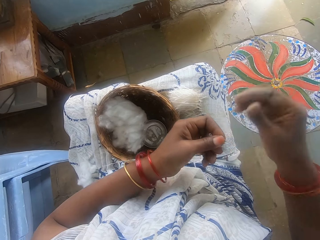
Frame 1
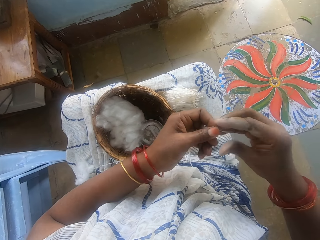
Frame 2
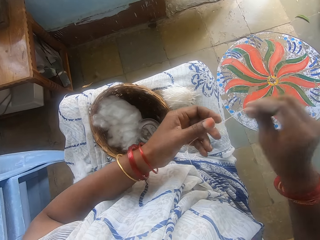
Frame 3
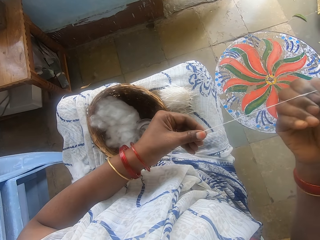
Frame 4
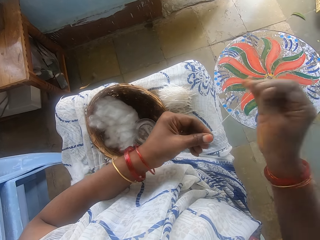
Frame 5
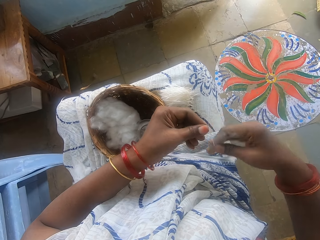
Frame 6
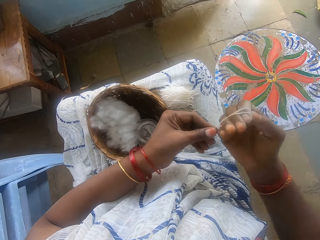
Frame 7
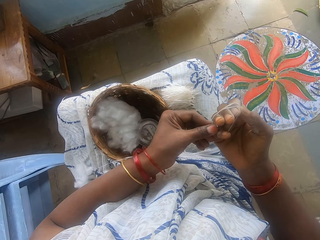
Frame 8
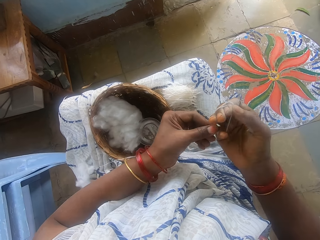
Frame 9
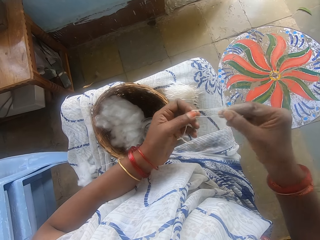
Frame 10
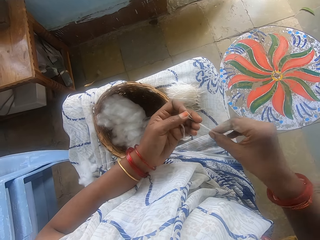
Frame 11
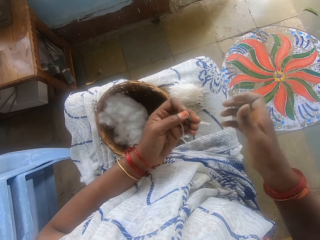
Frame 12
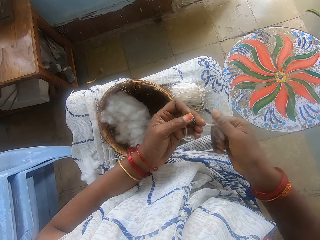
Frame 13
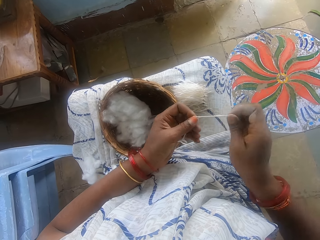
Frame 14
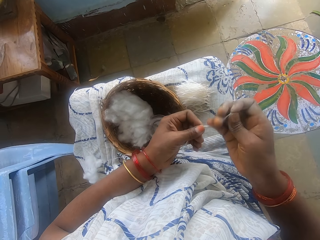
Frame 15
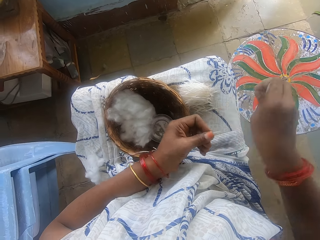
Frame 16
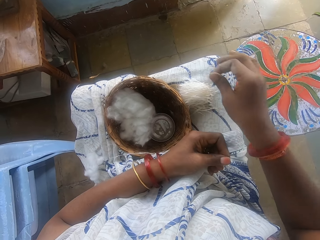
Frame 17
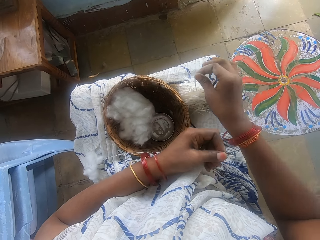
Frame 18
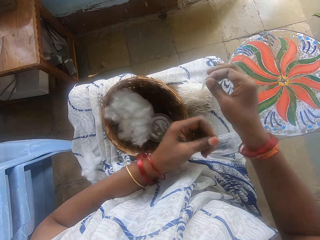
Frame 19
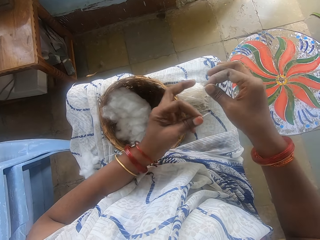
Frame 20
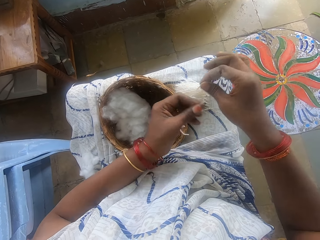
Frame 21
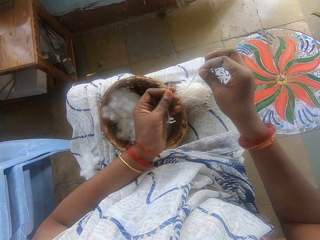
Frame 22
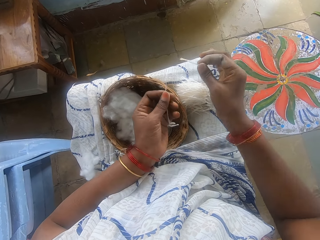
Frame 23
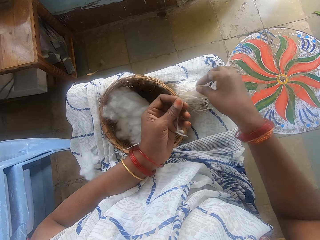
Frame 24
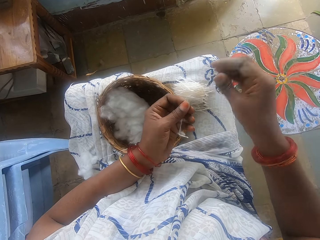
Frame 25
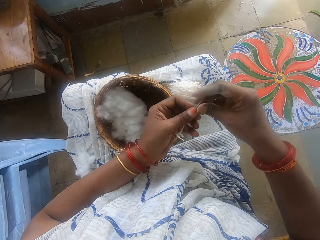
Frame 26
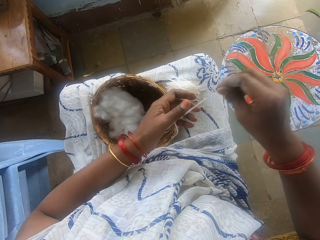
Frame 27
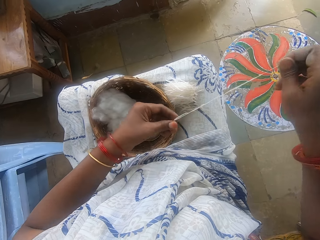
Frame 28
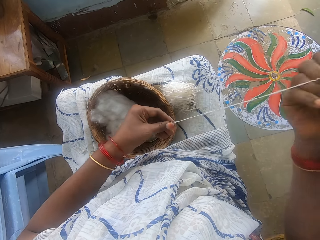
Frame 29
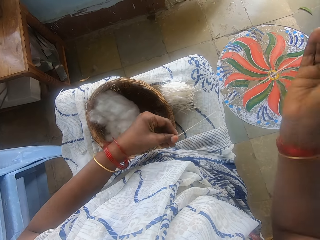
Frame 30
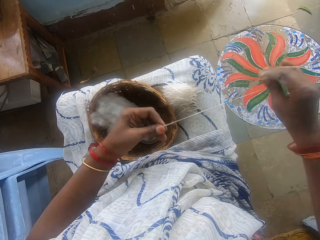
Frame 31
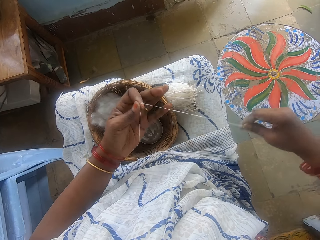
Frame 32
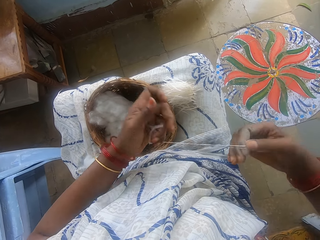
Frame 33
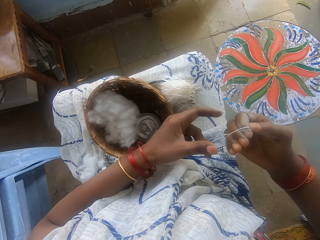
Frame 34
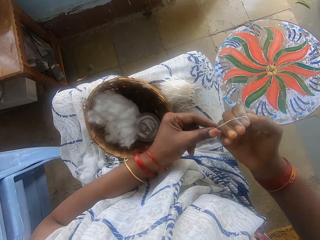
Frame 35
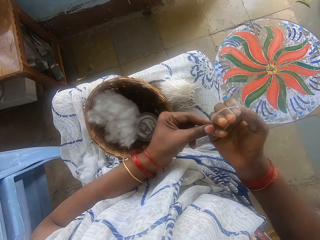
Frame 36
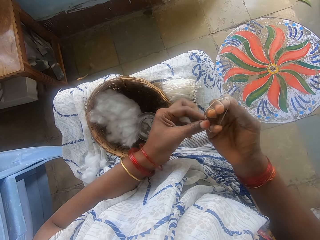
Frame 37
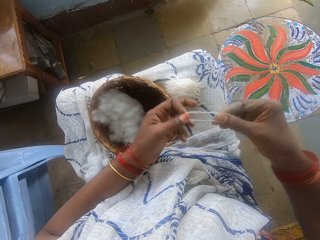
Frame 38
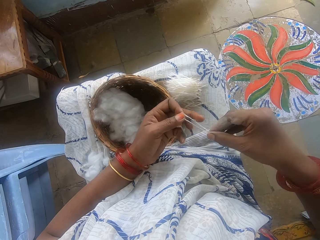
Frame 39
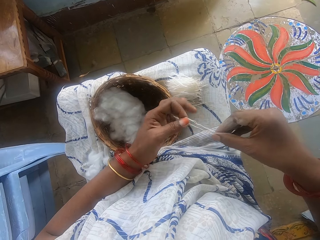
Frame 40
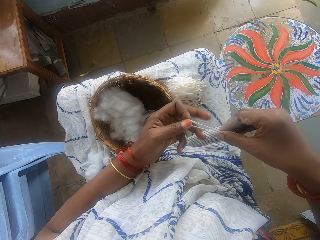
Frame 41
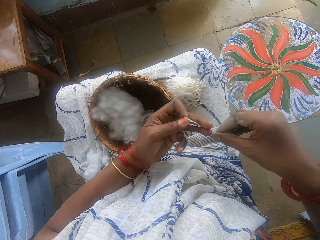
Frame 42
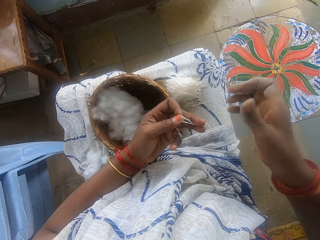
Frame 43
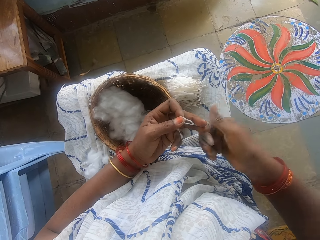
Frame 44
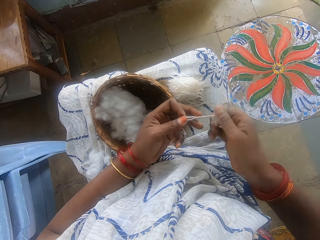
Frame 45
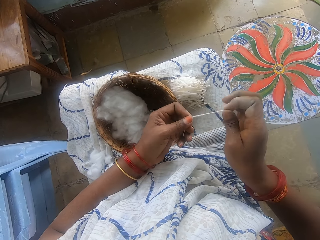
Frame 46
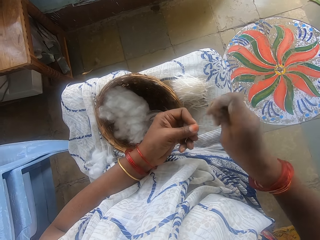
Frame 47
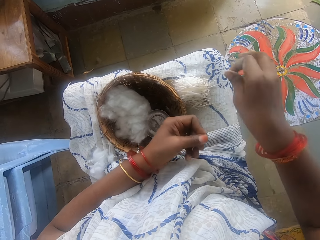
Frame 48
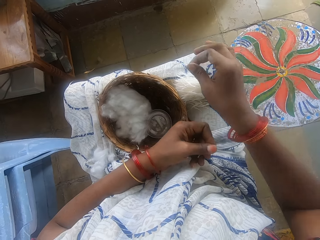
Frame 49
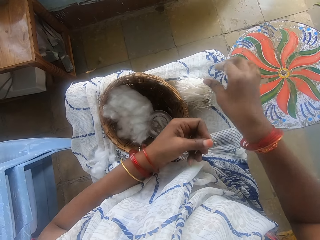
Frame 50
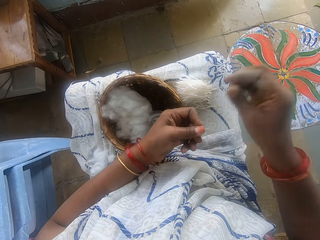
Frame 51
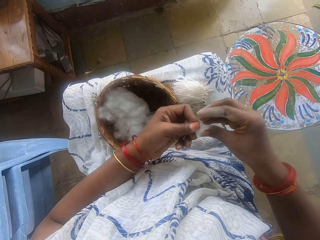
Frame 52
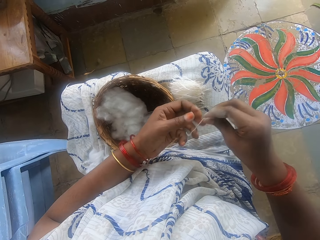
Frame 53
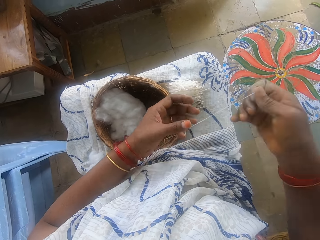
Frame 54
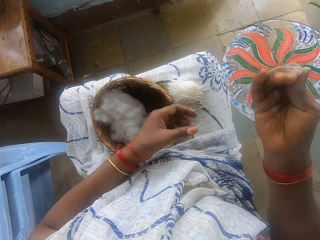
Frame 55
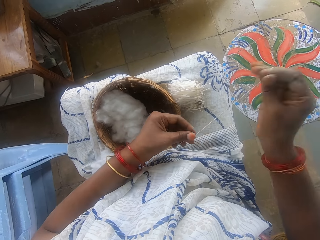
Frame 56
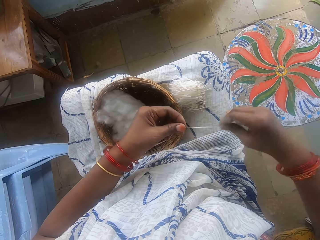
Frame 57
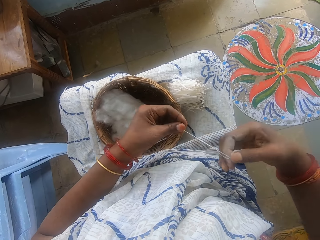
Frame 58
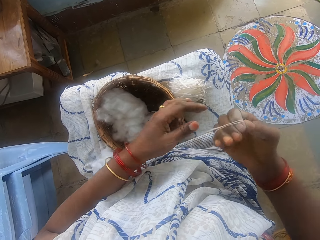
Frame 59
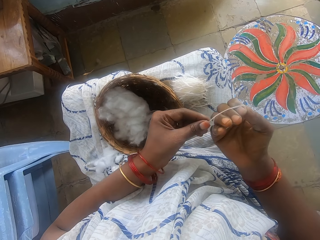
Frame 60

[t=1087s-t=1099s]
The camera wearer places the cut strip on her leg, on the strings. She switches the cotton string to the other hand. She rolls the cotton strip round her right hand with her left hand. She pulls the cotton string off her hand, holds the cotton string with both hands, and rolls the cotton string. She cuts the cotton strip with her right hand. She places the cut strip on her leg, on the strings. She lifts the cotton string off the string, aligns the cotton string, and puts the cotton string on the strings. She switches the cotton string to the other hand. She rolls the cotton strip round her right hand with her left hand. She pulls the cotton string off her hand, holds the cotton string with both hands, and rolls the cotton string. She cuts the strip with her right hand. She places the cut strip on her leg, on the strings, with her right hand. She pulls the cotton string. She wraps the strip of cotton wool around her right hand with her left hand.

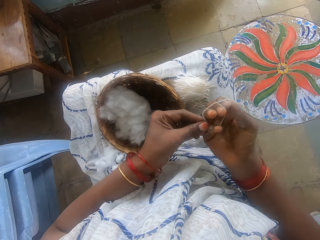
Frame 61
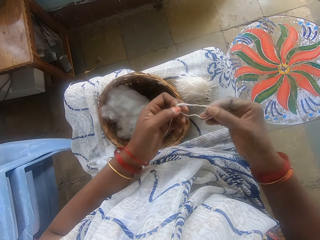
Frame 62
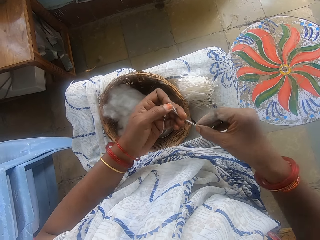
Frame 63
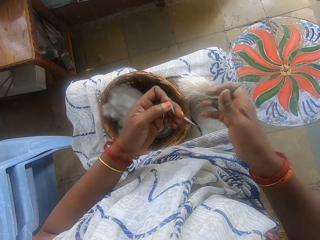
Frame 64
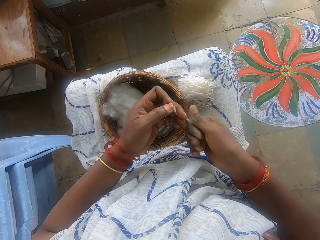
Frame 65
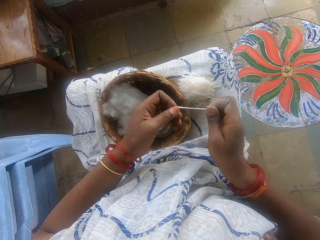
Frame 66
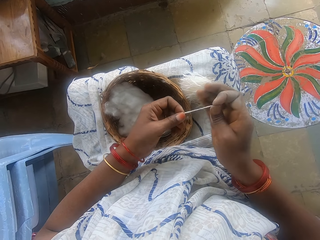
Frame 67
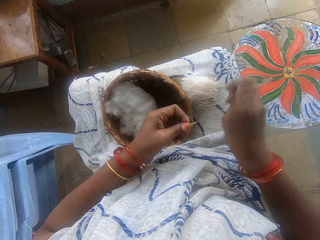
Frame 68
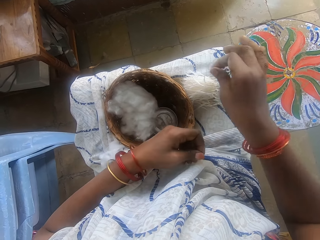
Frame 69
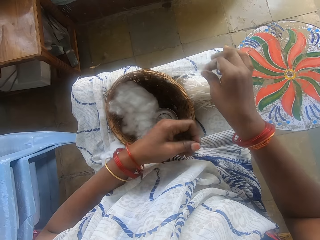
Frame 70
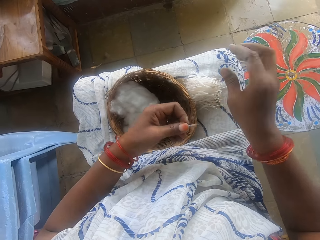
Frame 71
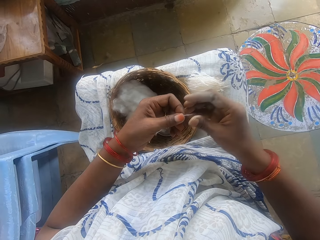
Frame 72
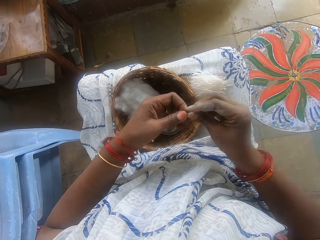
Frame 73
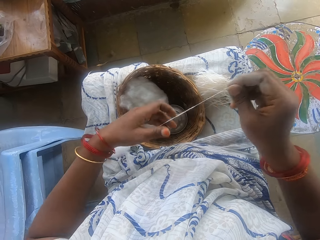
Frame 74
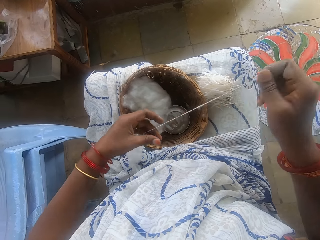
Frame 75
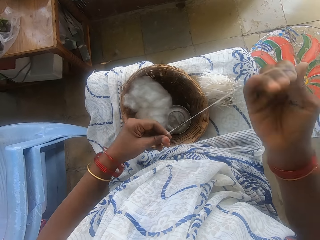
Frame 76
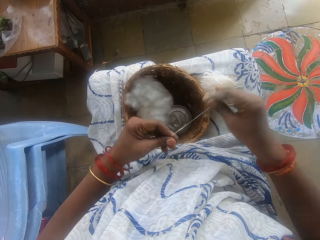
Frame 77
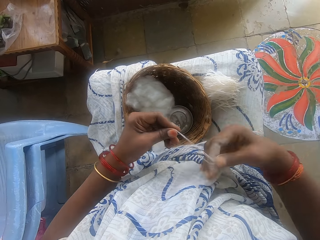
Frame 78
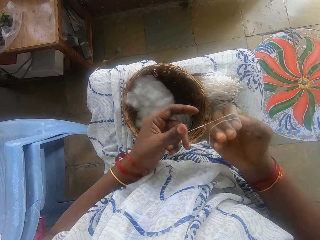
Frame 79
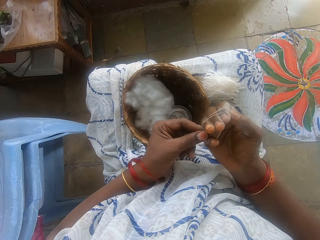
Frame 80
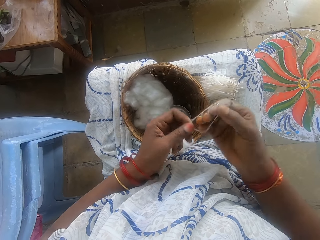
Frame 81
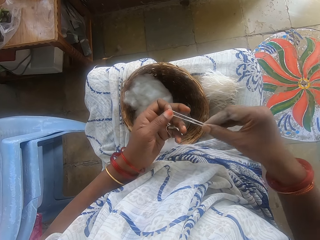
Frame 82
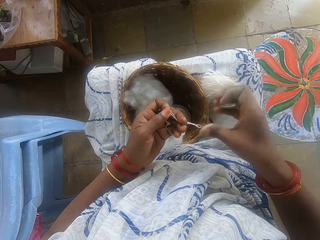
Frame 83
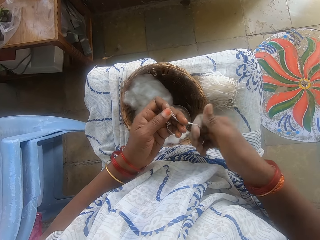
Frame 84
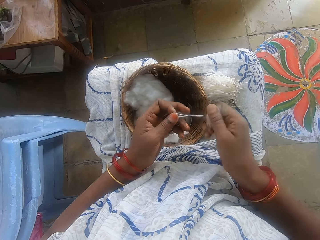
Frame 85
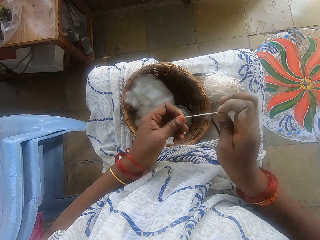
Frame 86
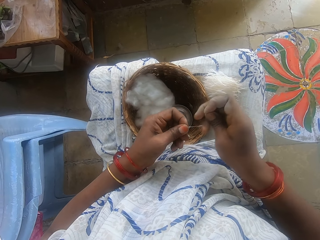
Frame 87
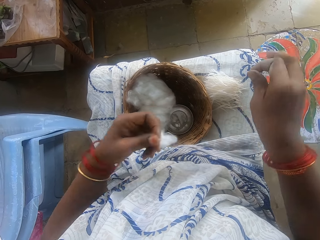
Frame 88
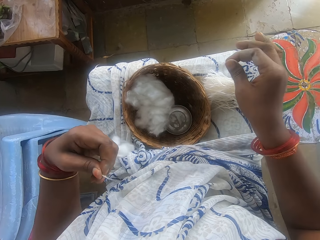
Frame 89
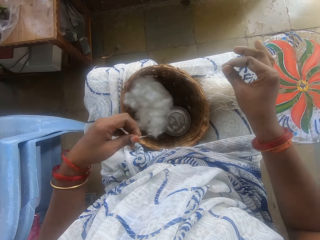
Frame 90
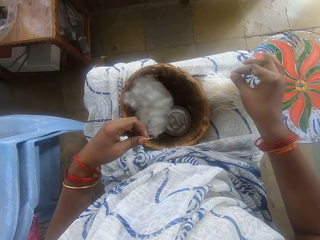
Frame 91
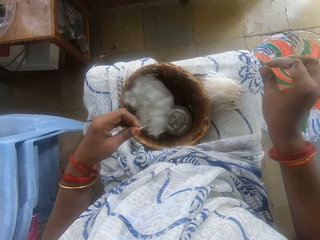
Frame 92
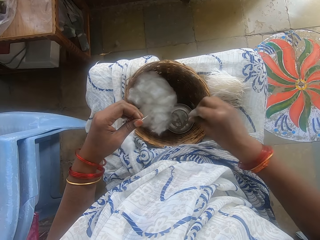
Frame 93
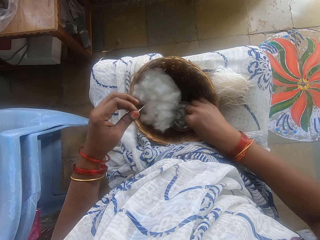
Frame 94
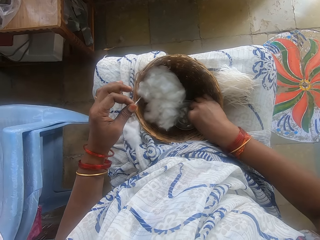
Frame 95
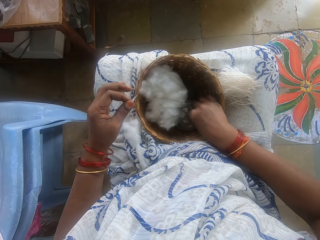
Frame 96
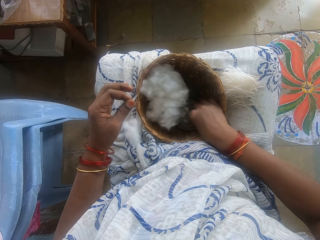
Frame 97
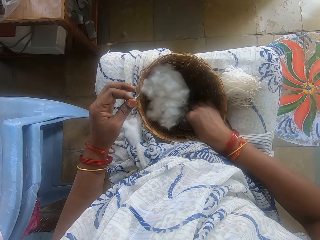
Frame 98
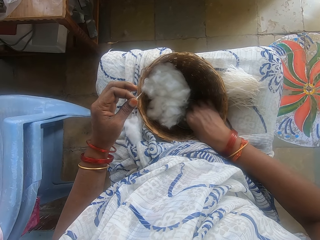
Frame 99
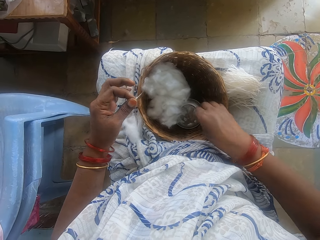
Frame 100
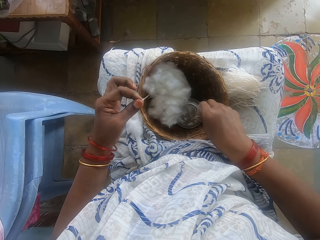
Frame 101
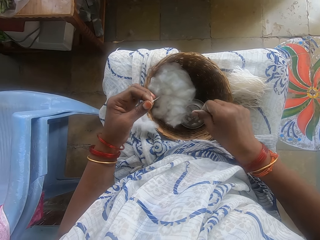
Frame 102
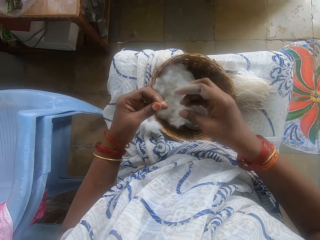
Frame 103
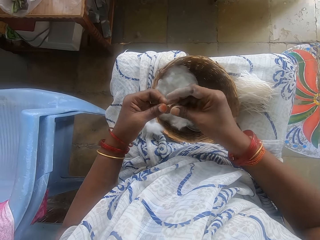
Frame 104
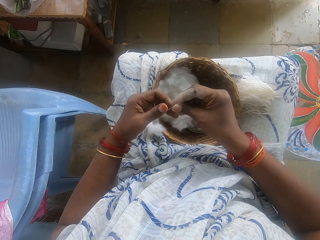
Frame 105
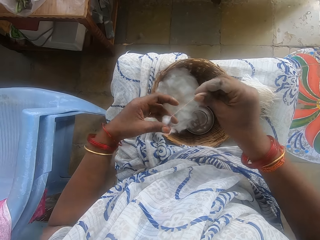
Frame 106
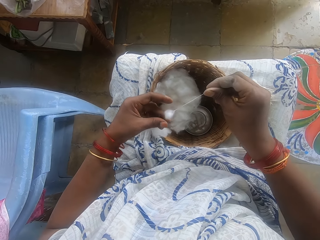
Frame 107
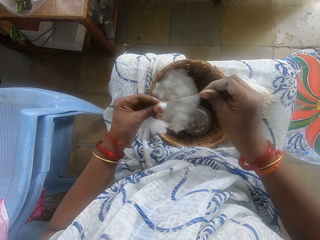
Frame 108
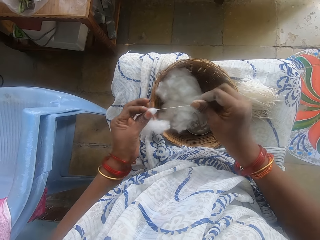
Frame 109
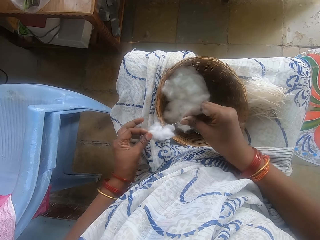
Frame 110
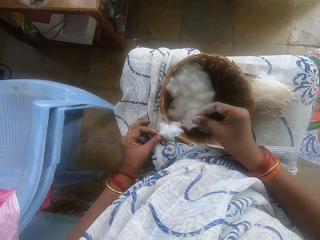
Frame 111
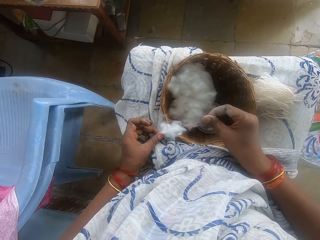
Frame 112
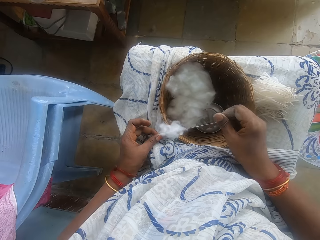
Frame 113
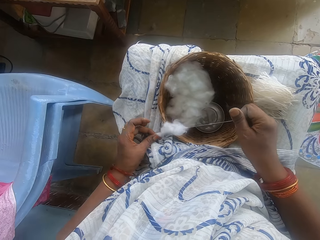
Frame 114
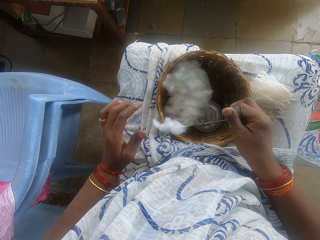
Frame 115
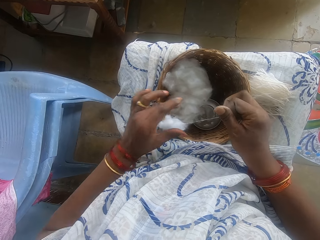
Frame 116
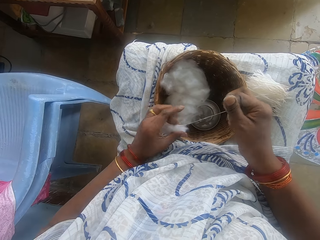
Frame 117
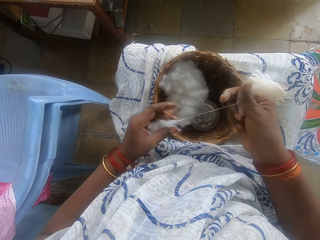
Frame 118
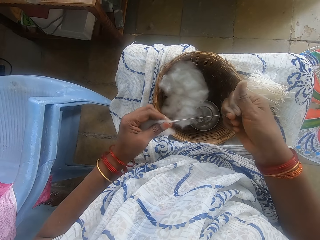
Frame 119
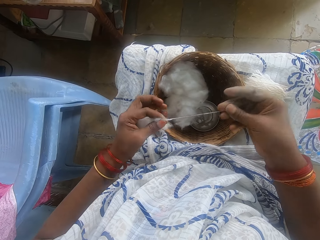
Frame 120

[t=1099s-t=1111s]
The camera wearer pulls the cotton string from her hand, pulls her hand off the cotton string, and rolls the cotton string. She cuts the strip with her right hand. She places the cut strip on her leg, on the strings, with her right hand. She pulls the cotton string. She pulls the cotton string from her hand. She wraps the strip of cotton wool around her right hand with her left hand. She pulls her hand off the cotton string and rolls the cotton string. She cuts the strip with her right hand. She places the cut strip on her leg, on the strings, with her right hand. She holds something with her hand. She touches some powder in a container in a basket on her leg with her right hand. She holds the string with both hands, pulls the cotton string, and holds the string with both hands. She pulls out the ball of cotton wool with both hands.
